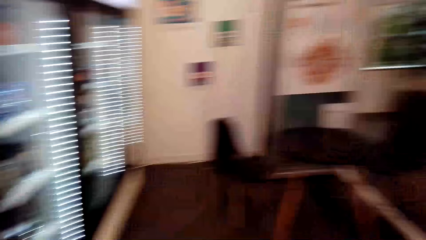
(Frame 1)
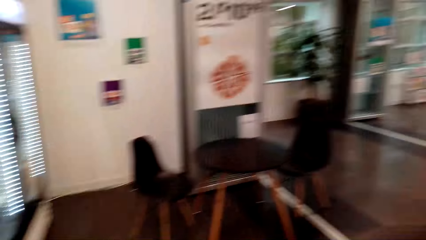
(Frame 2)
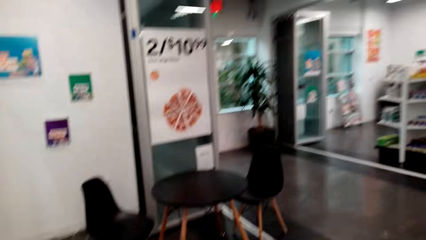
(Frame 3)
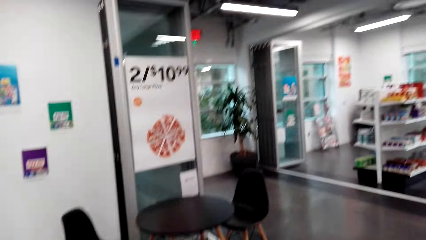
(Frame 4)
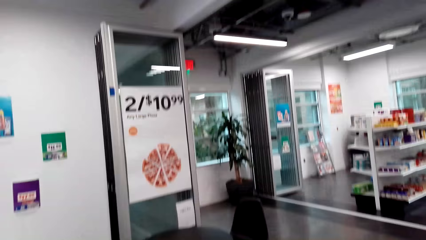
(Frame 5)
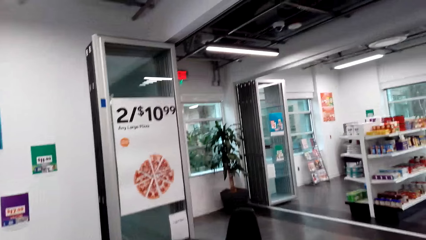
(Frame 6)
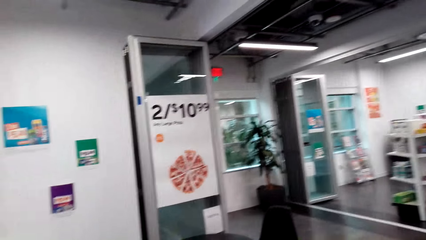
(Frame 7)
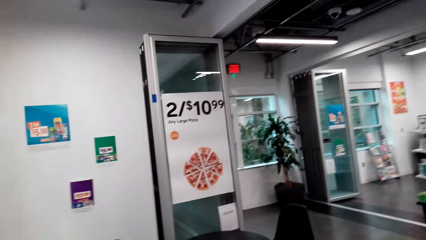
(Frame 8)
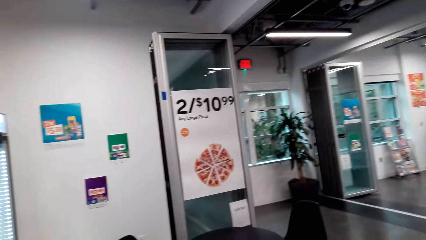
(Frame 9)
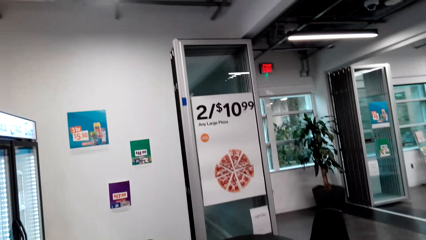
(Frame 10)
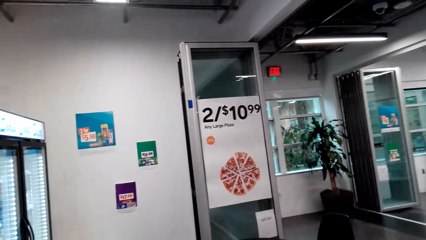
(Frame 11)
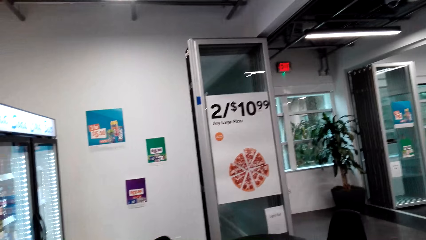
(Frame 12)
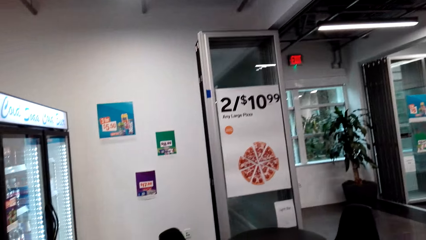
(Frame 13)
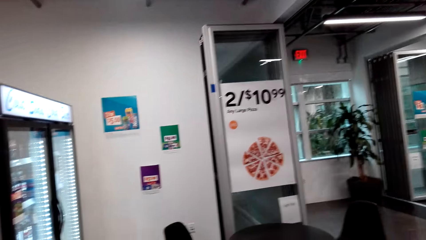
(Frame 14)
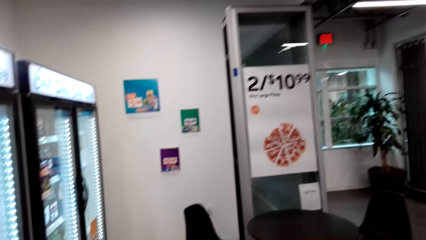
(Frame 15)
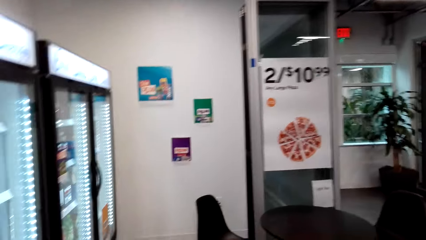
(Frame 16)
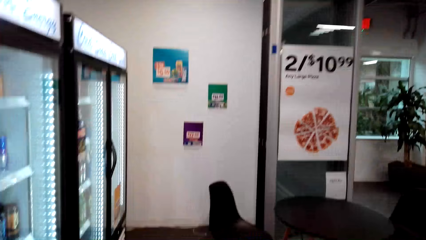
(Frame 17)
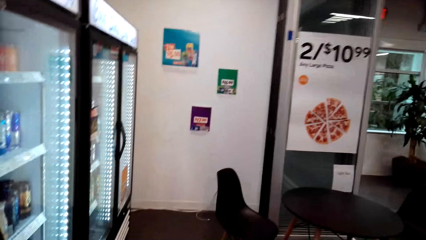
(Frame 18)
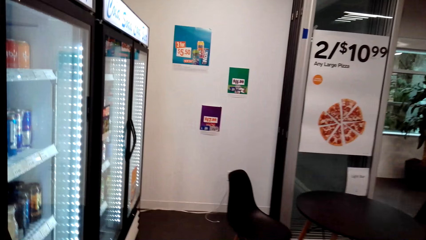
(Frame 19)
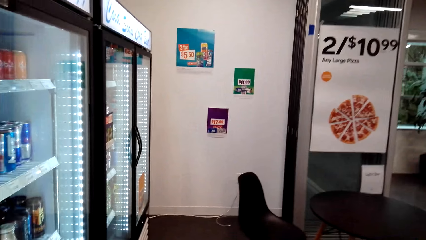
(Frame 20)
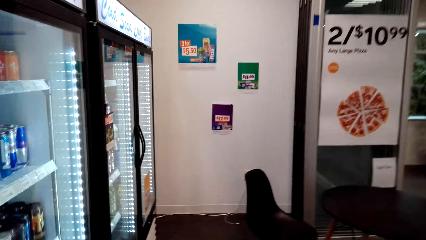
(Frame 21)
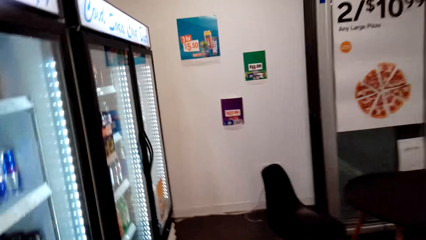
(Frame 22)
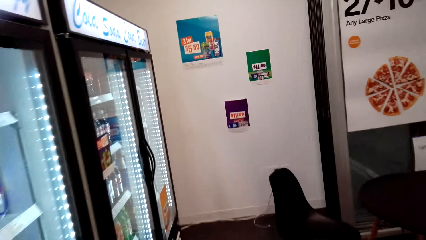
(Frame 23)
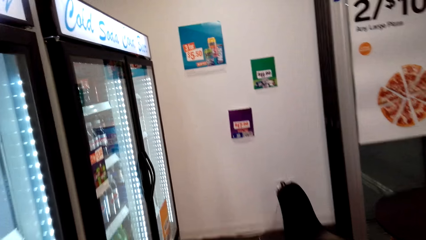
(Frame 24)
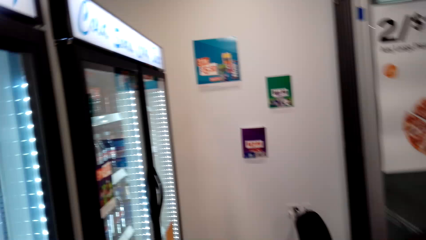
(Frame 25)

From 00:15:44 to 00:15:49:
The camera wearer moves in the store.

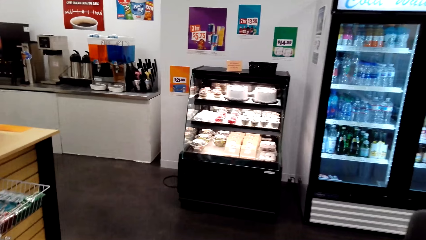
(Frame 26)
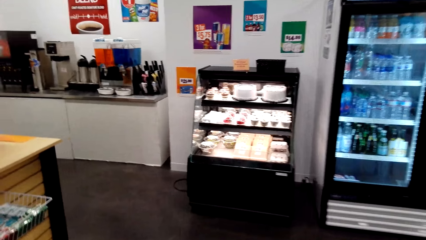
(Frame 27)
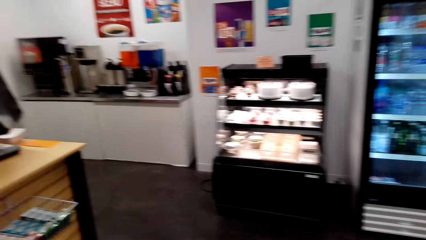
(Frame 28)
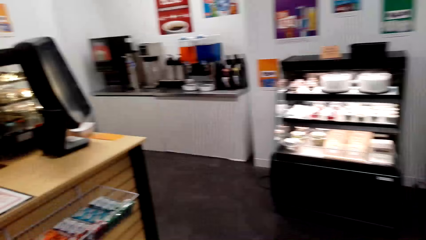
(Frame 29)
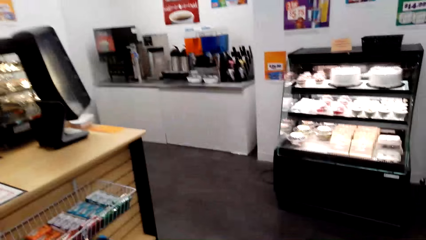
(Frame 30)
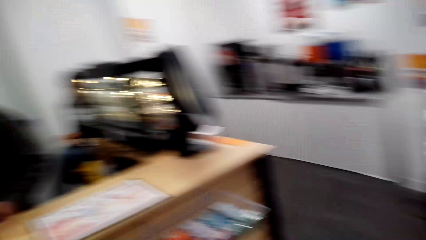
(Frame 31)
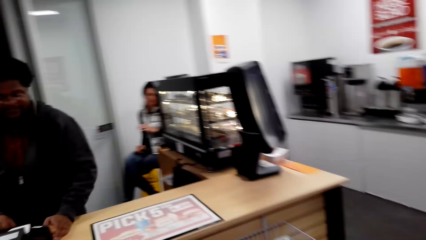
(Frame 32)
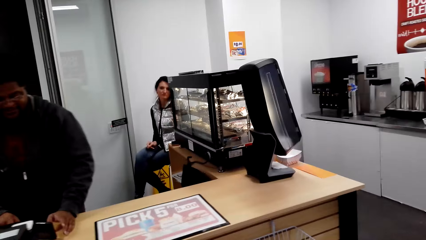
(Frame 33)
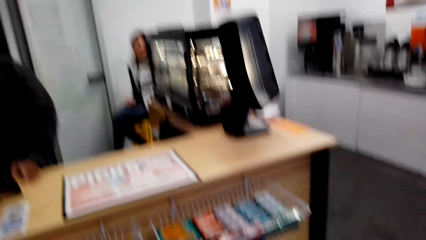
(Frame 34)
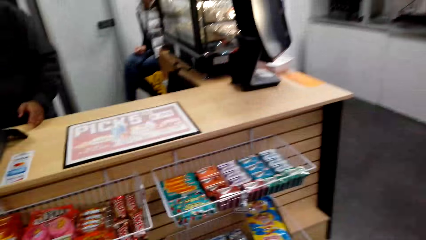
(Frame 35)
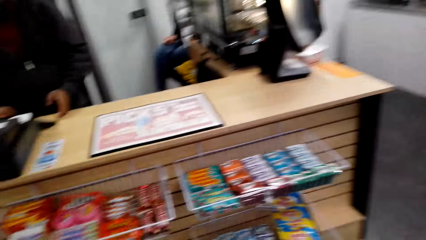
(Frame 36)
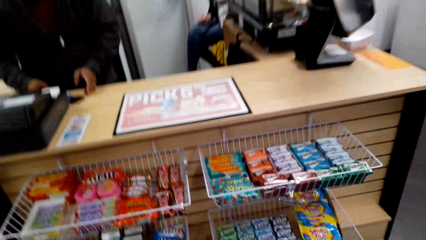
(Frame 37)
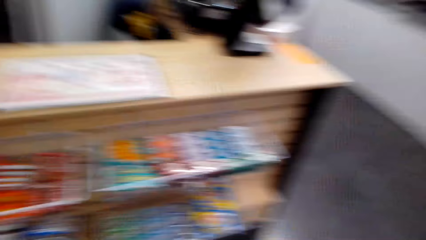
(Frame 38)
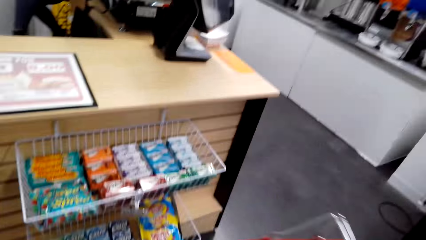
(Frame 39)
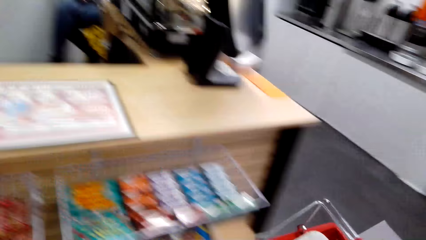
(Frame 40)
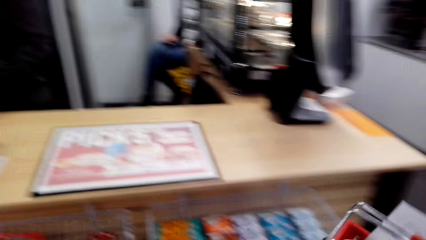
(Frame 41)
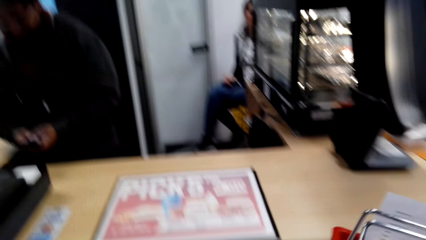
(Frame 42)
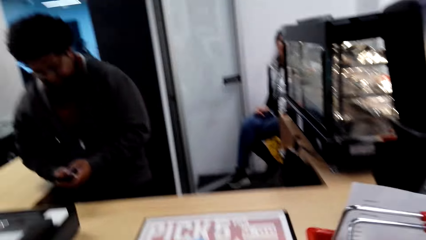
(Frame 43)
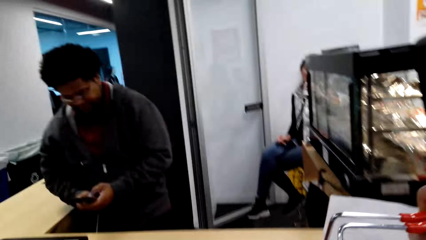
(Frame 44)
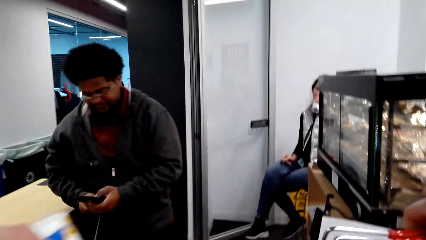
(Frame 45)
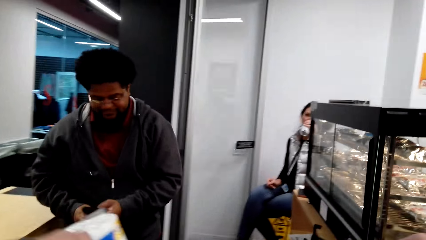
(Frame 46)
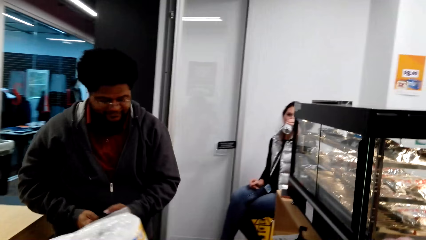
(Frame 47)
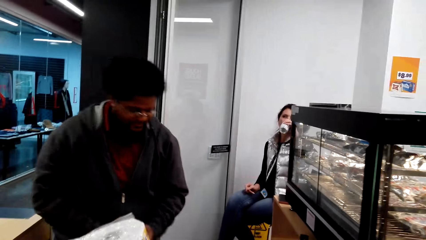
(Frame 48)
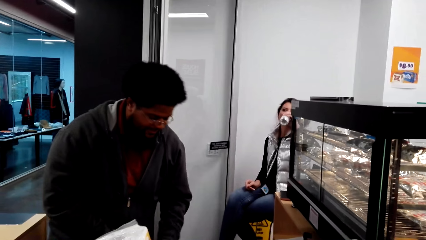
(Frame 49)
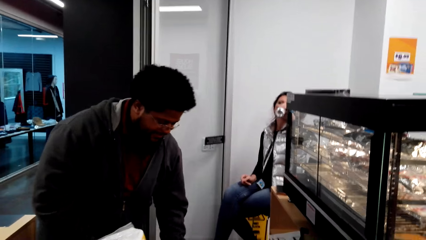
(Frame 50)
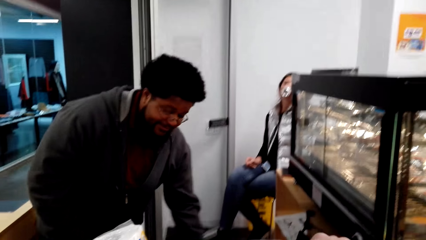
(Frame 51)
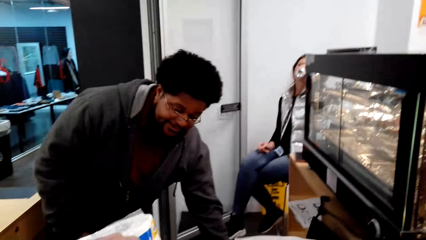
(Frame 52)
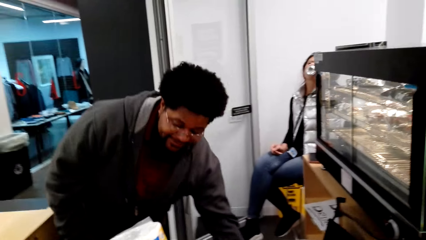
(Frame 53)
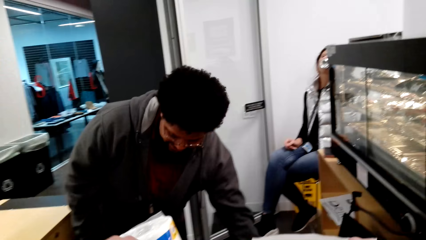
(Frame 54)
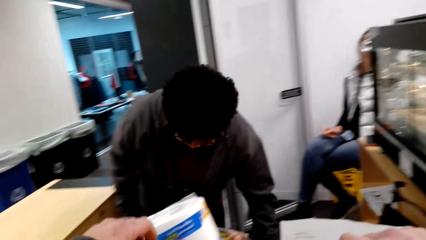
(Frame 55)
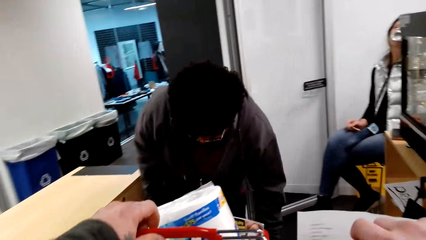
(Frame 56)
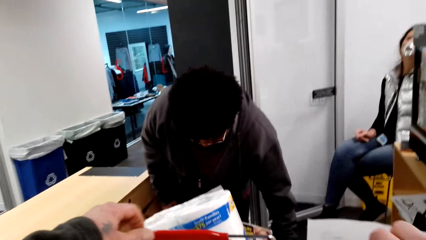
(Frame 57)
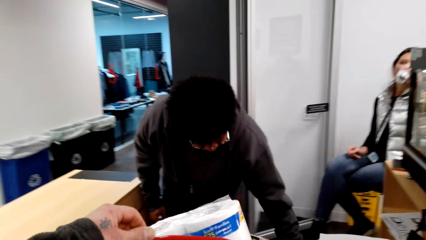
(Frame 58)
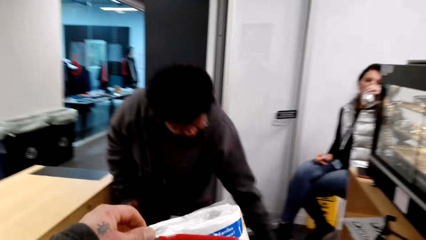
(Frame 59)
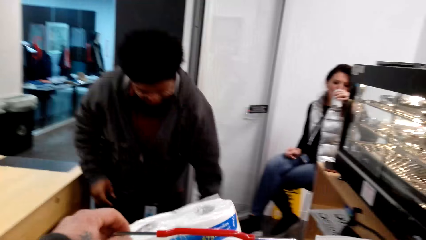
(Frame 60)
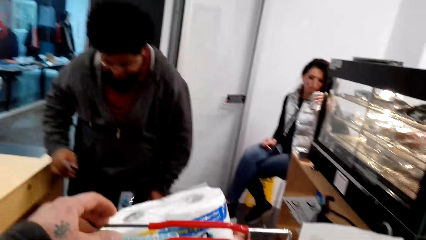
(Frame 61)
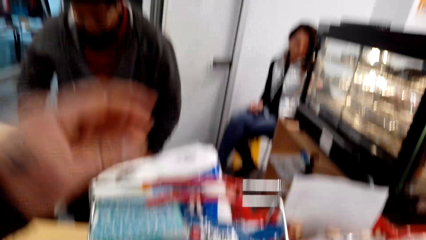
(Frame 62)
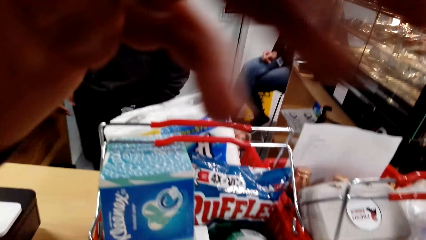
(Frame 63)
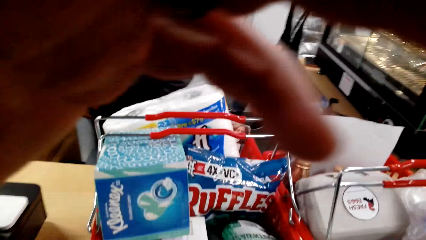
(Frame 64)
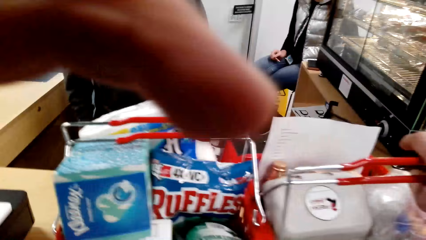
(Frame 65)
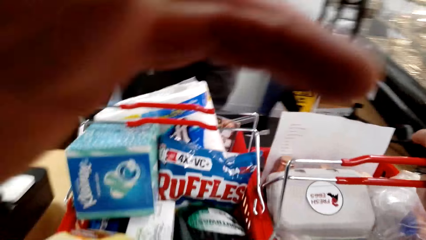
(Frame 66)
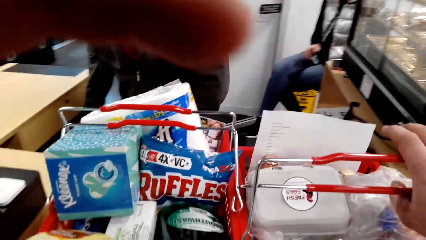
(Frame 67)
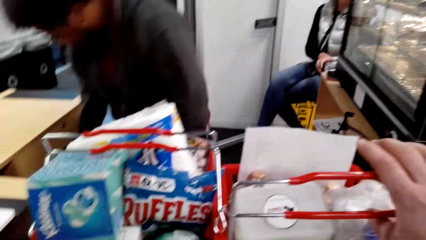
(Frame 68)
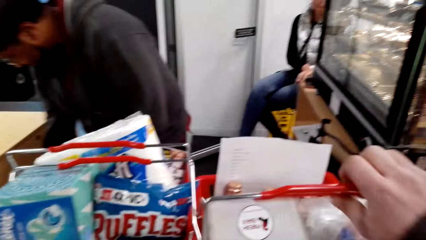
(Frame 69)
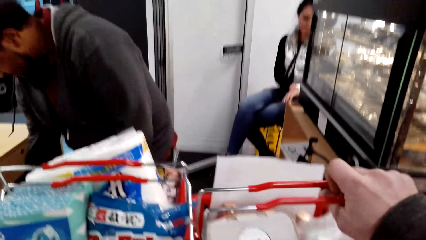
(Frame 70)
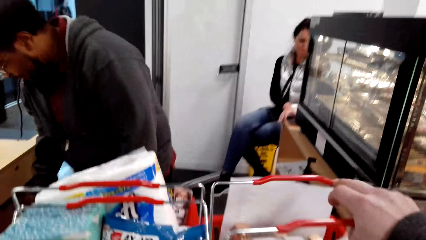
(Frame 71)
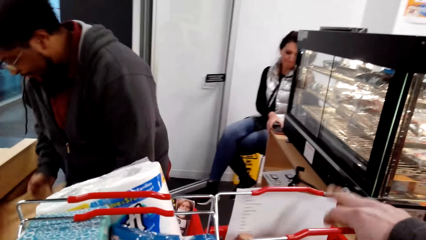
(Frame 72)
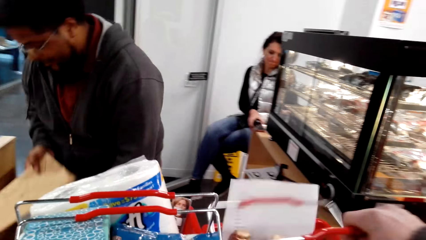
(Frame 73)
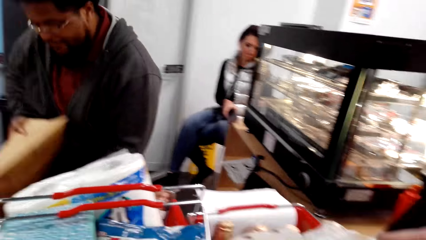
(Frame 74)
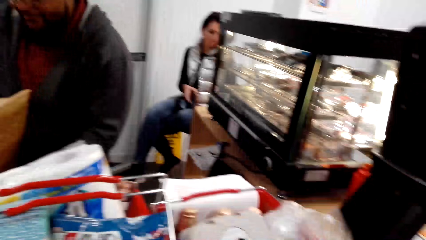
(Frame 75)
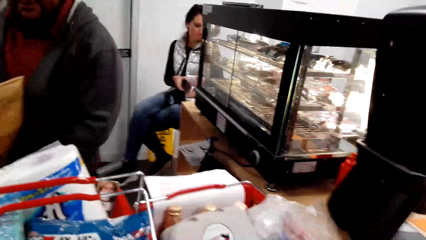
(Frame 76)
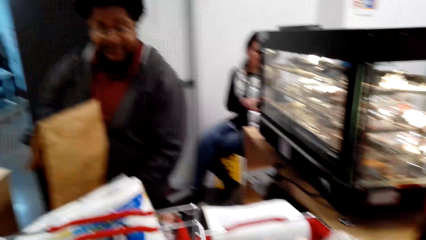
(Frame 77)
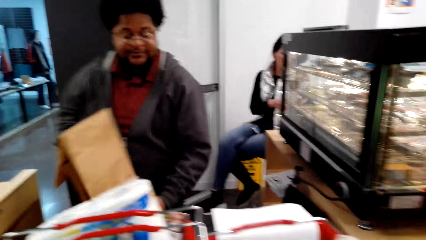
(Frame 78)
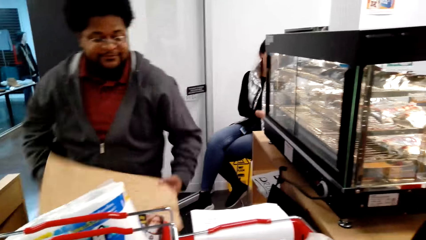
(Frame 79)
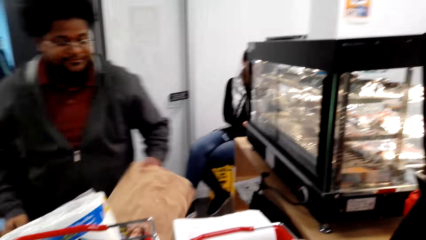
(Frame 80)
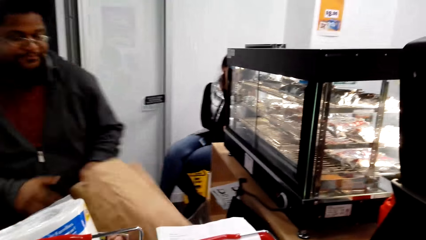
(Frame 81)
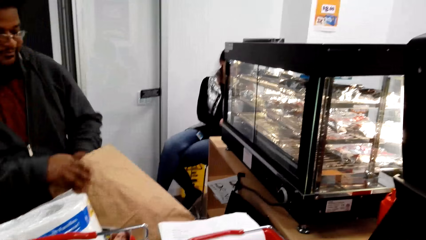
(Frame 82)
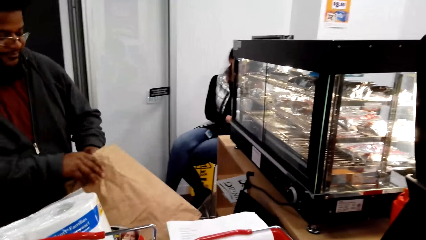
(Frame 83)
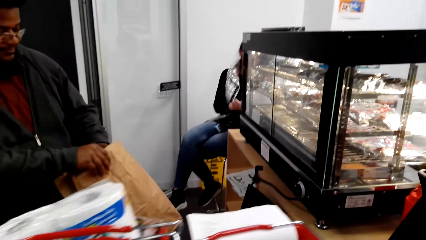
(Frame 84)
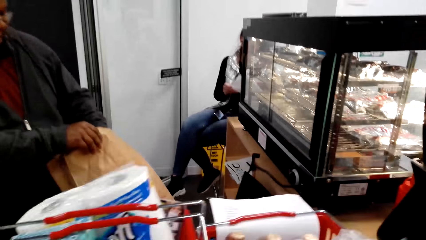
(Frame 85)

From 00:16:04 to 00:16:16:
A man talks in the store. The man holds something. The camera wearer talks in the store. The man uses the phone. The camera wearer places the shopping basket on the counter desk. The man talks in the store. The camera wearer talks in the store. The man grabs the paper bag and places something in the counter.
